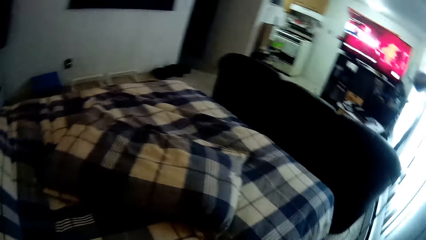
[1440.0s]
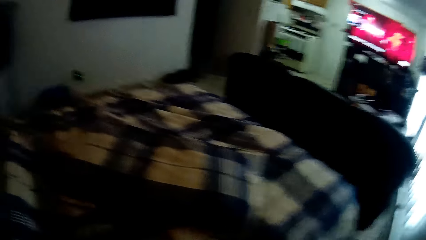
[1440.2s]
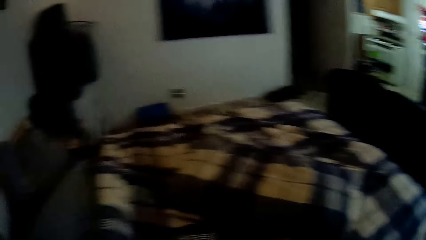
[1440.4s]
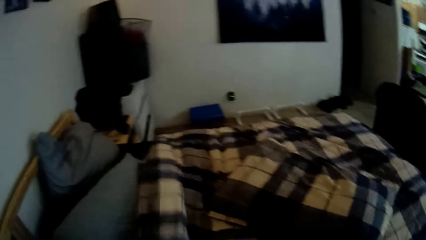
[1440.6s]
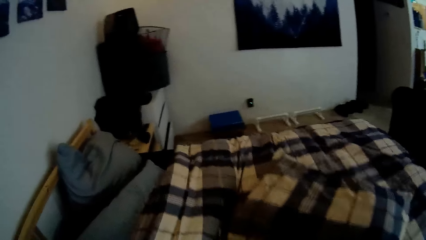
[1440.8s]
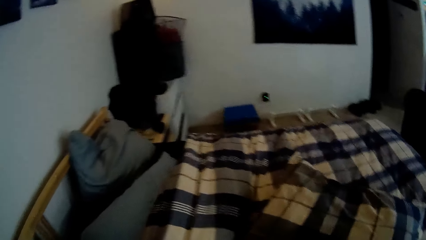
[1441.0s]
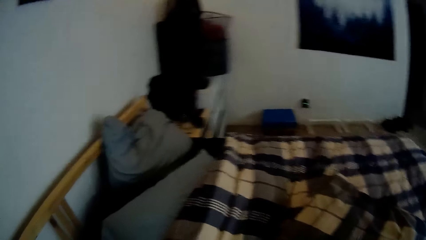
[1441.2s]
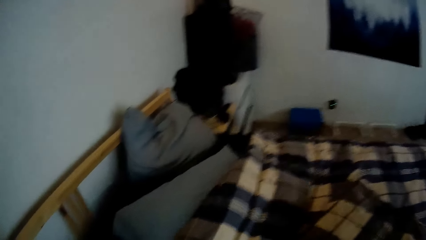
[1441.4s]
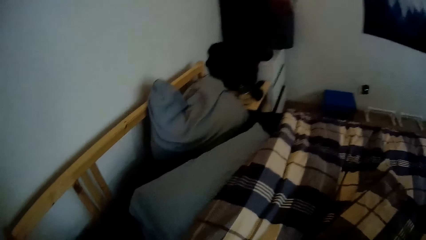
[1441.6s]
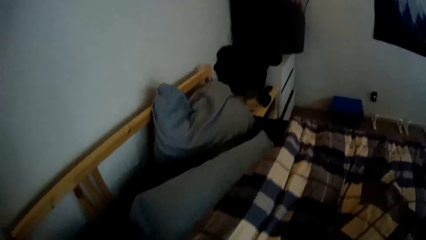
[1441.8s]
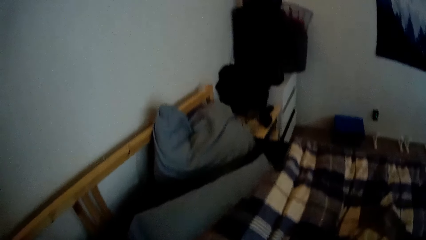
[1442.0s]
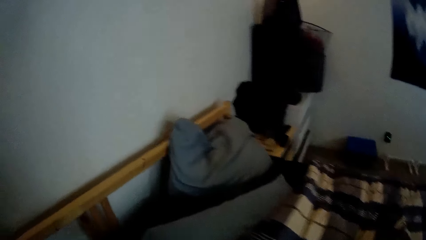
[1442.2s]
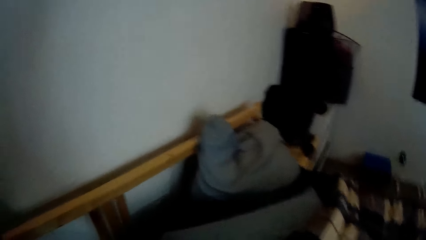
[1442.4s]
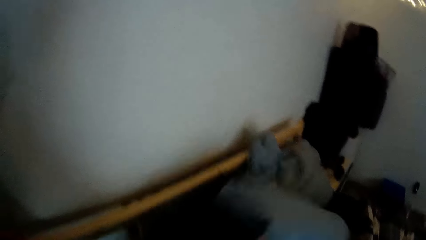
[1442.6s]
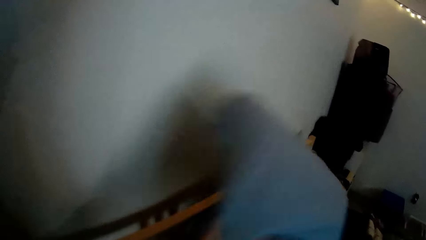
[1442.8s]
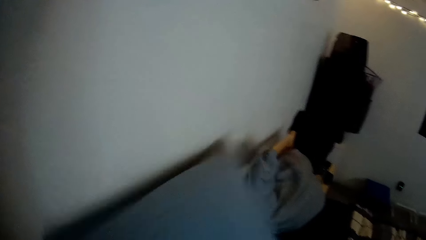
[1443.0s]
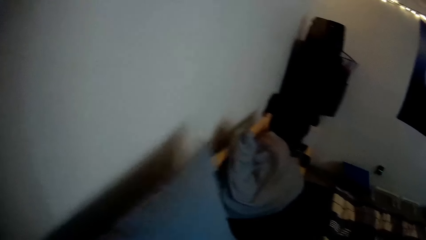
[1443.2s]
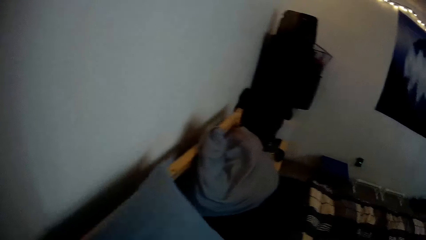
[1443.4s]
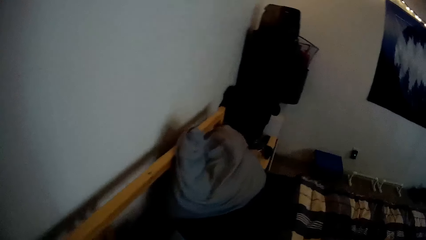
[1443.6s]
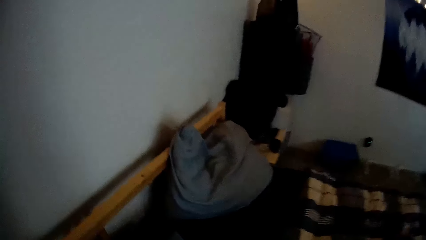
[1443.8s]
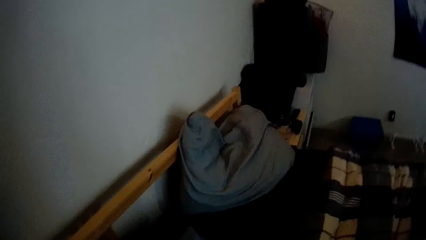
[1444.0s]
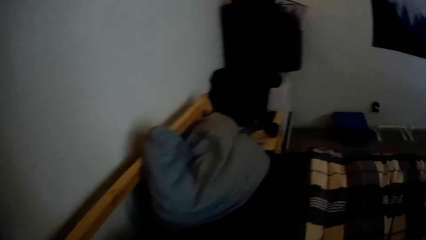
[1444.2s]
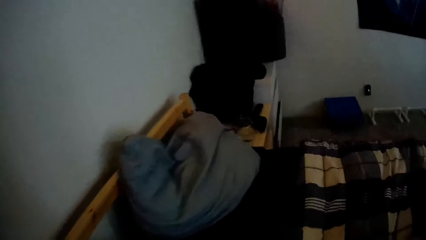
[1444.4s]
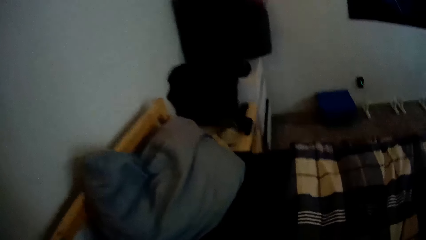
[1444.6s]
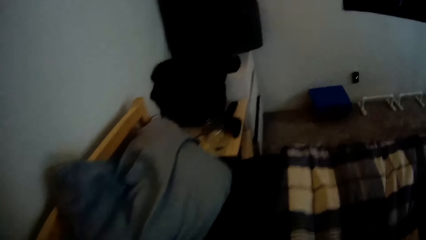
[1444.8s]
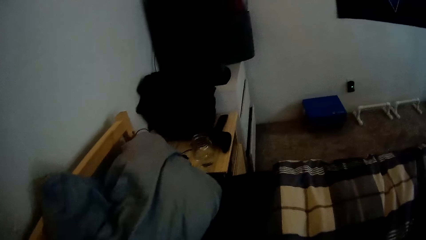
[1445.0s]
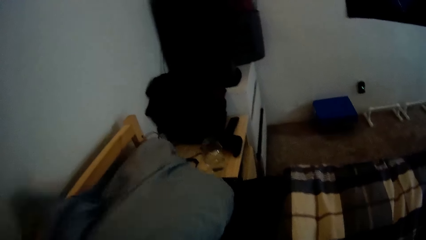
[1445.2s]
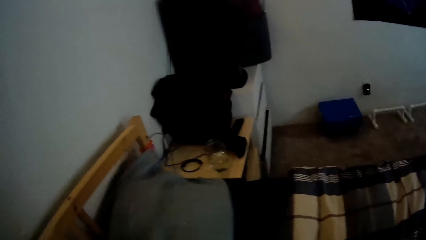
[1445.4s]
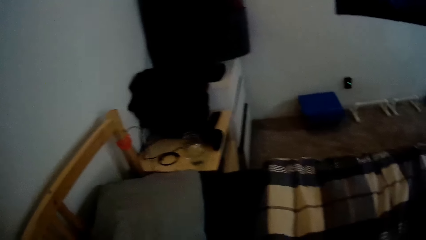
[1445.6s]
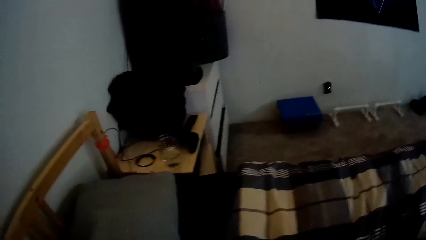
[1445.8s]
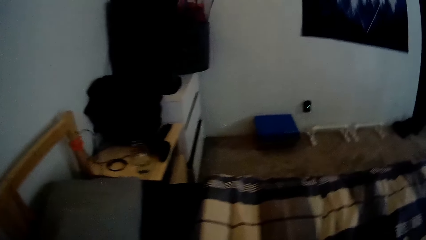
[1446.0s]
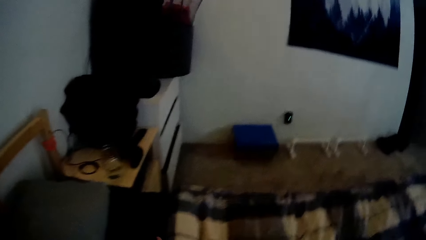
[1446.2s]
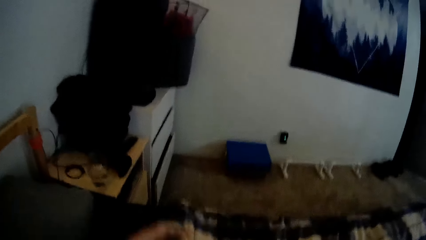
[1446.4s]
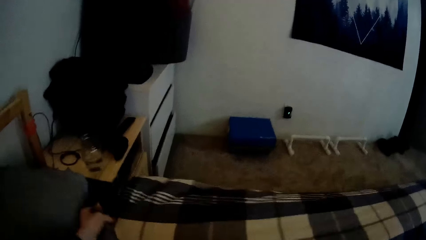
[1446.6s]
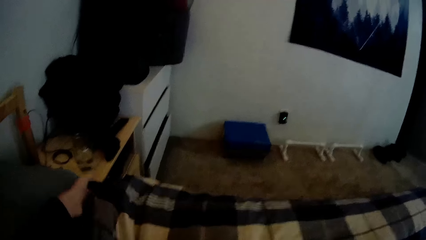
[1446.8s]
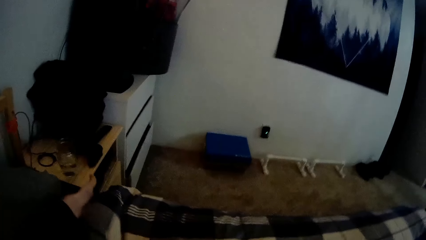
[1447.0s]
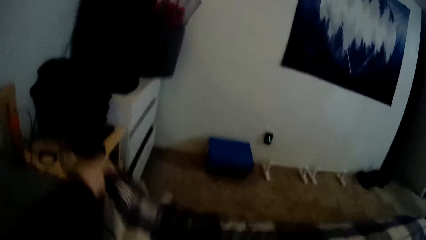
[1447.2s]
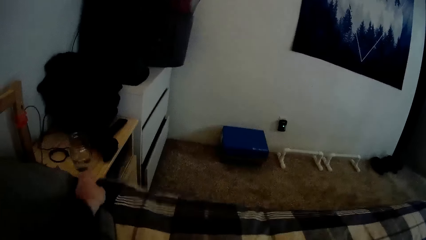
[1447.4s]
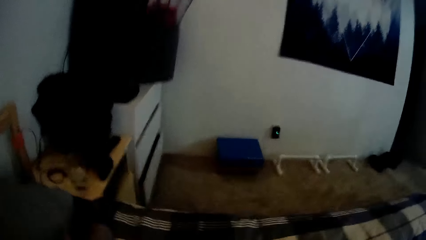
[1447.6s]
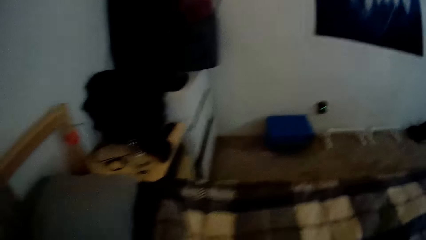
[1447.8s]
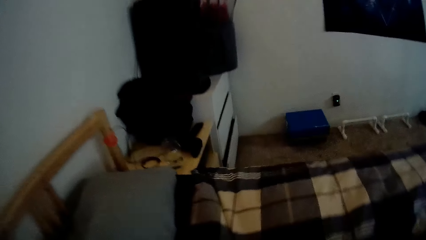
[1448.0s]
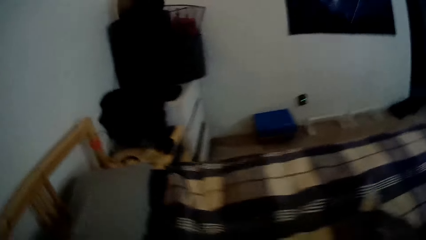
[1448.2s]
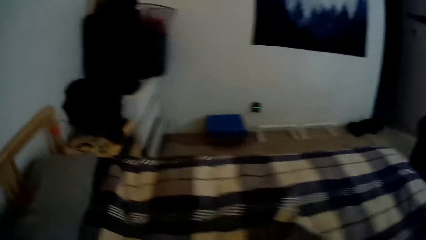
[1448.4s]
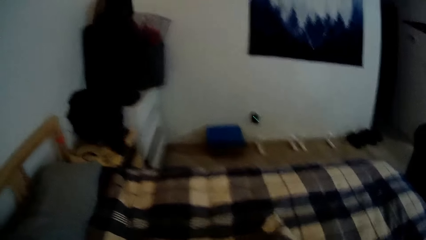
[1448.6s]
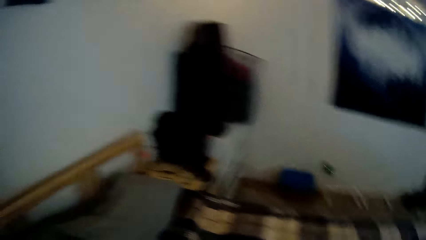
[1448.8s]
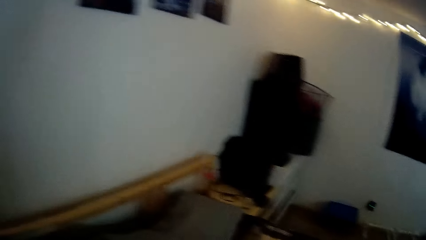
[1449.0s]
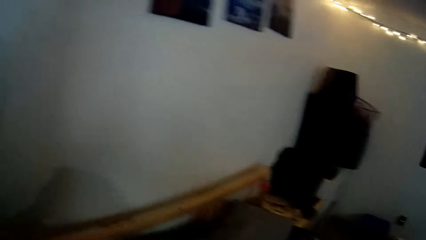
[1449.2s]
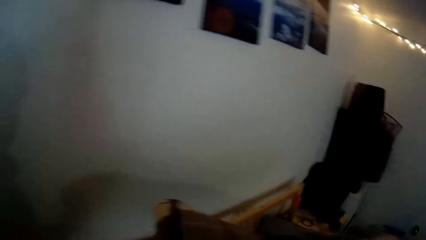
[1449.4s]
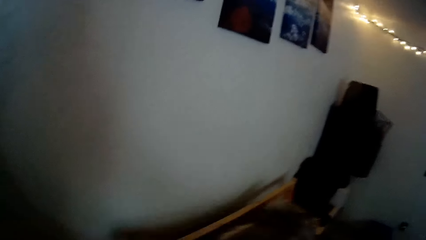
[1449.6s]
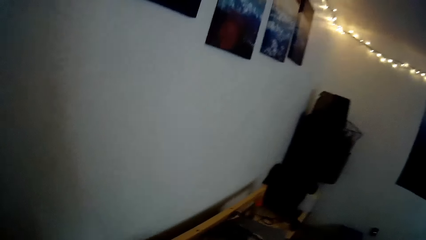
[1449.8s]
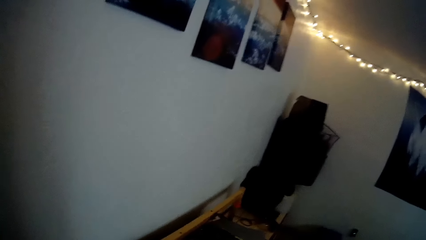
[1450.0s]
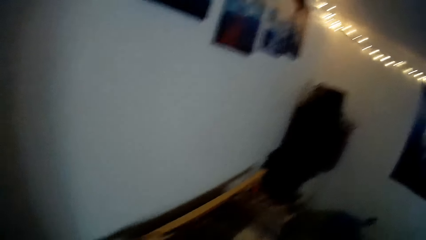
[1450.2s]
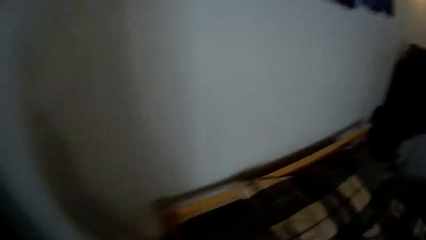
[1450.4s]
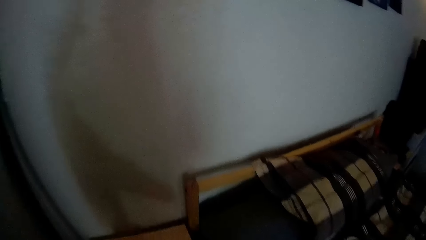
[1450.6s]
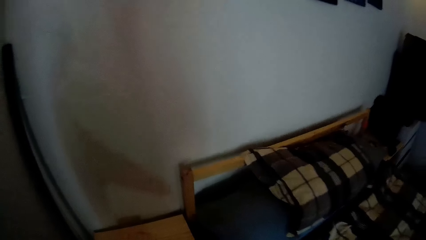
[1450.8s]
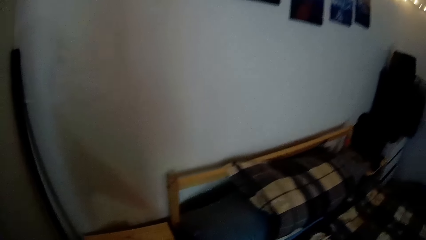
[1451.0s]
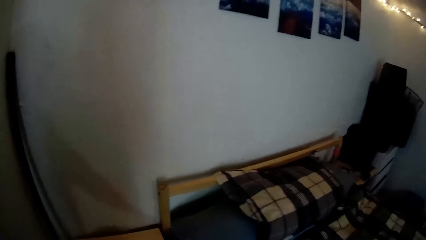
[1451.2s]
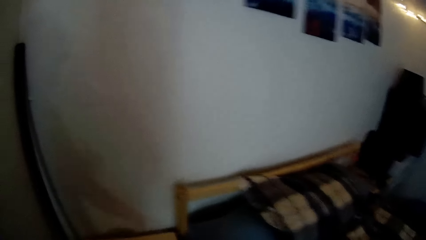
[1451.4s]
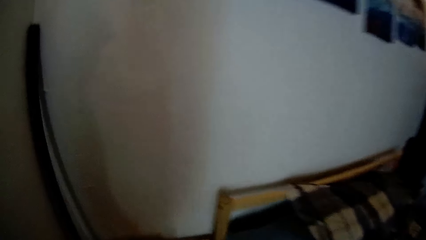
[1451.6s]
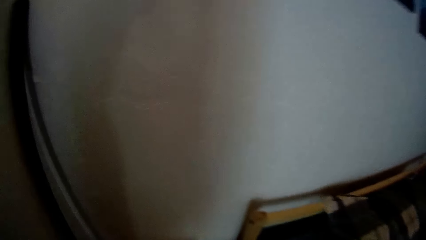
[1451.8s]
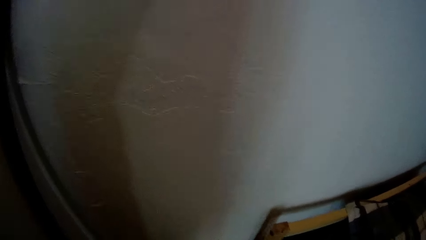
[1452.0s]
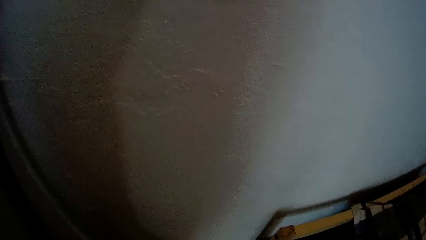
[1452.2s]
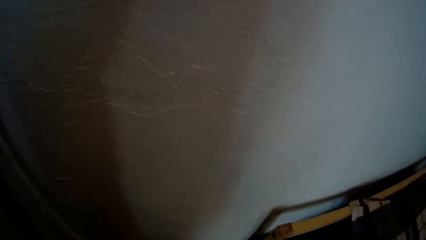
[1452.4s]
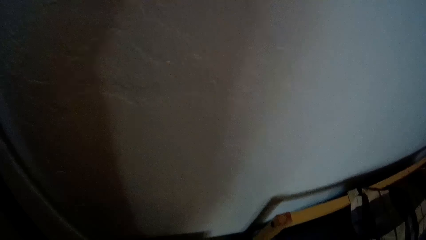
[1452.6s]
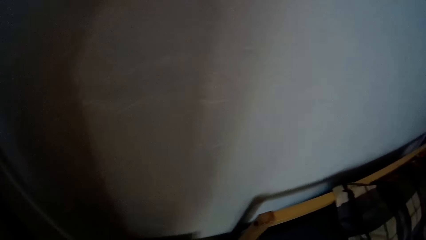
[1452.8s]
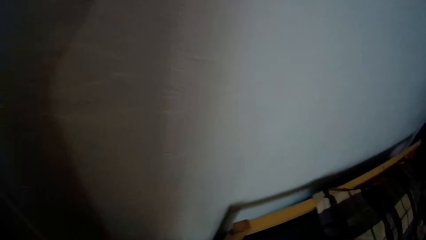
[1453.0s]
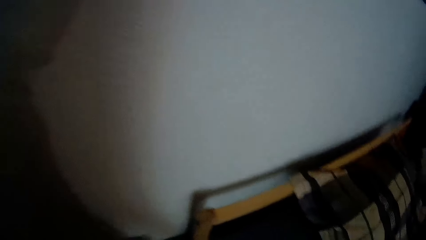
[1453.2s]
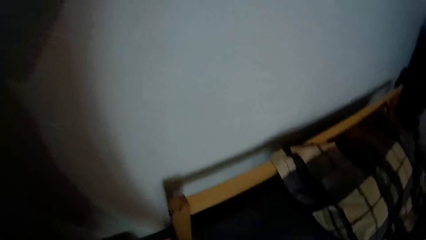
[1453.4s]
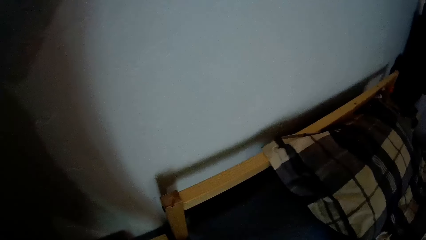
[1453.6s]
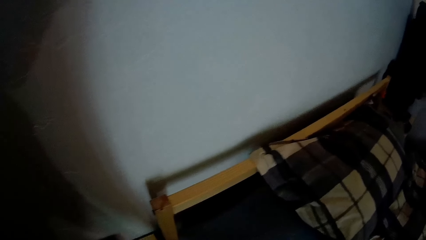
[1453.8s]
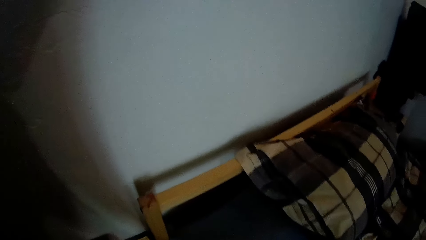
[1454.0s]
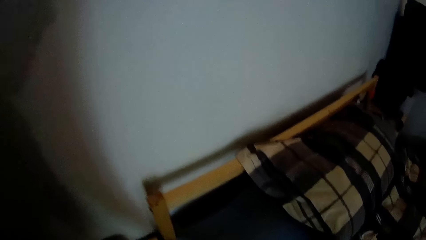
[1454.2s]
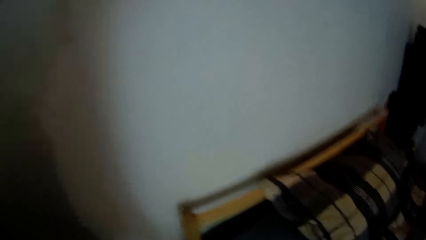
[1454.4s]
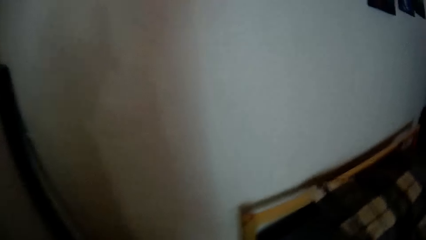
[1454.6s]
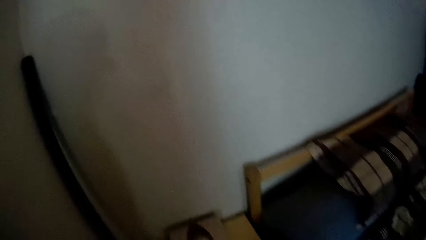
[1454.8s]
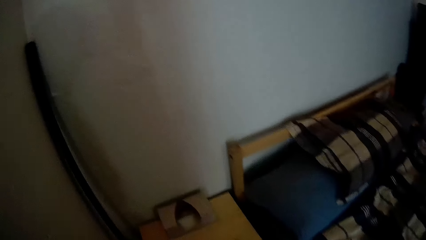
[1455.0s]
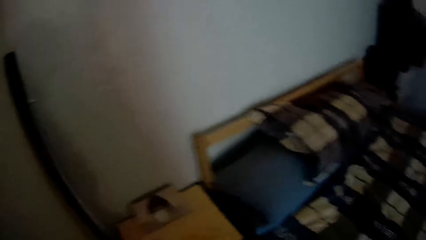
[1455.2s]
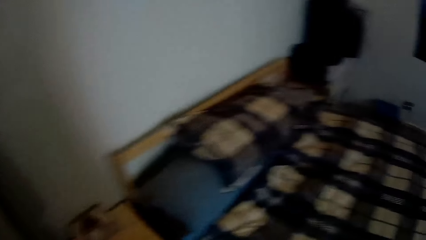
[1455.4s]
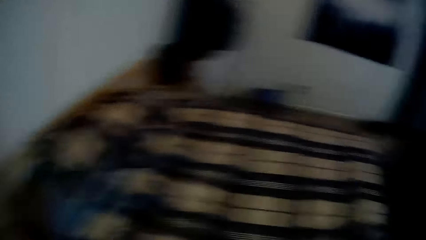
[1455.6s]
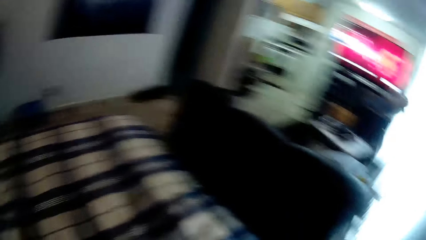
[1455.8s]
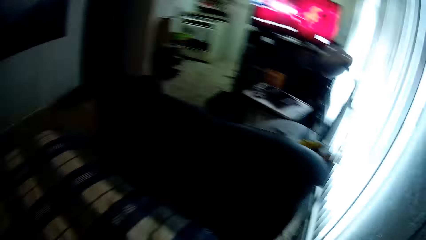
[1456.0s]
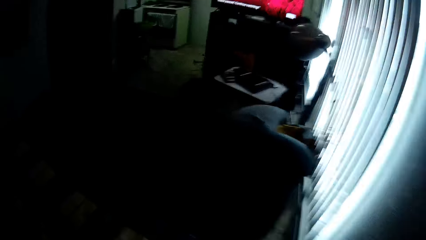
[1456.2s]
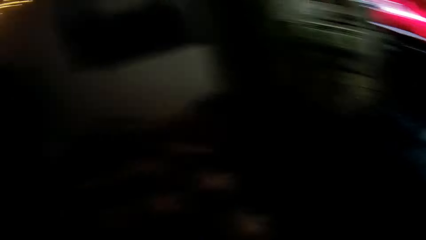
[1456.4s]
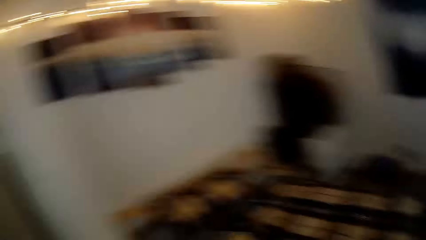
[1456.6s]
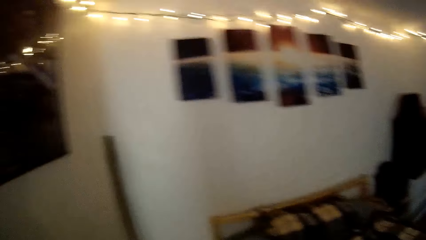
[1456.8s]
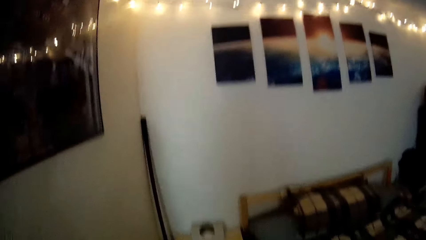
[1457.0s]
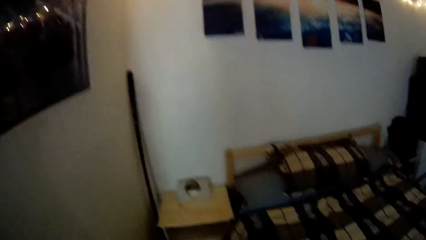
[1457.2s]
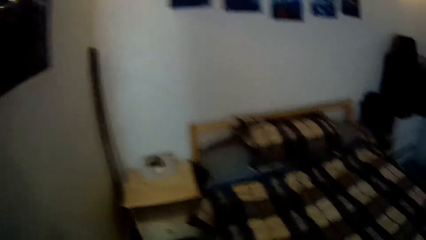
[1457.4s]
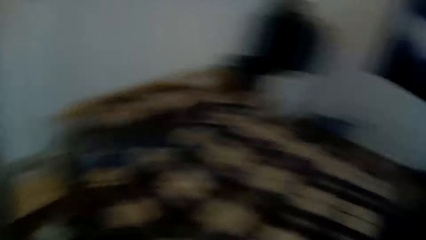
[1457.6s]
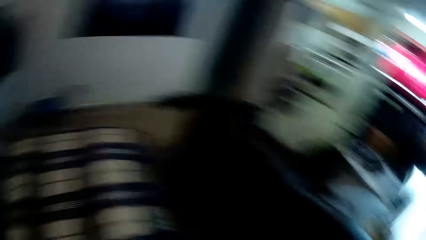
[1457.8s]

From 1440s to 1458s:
The camera wearer holds the pillow. They adjust the pillow. They adjust the blanket. They stand in the room.
